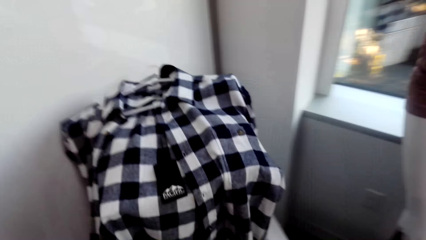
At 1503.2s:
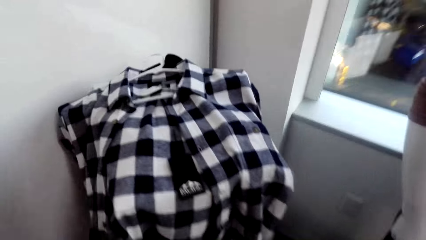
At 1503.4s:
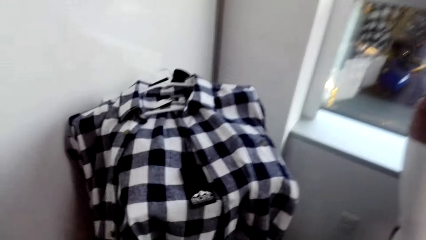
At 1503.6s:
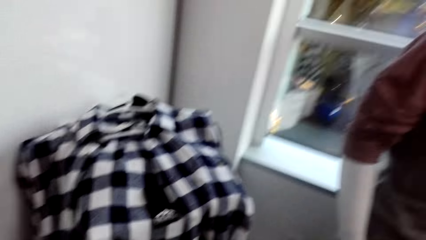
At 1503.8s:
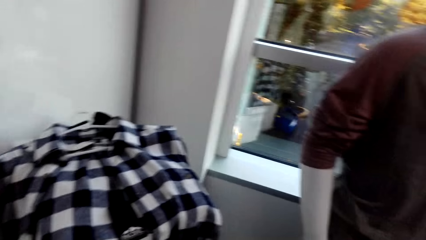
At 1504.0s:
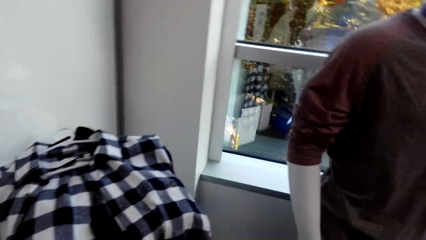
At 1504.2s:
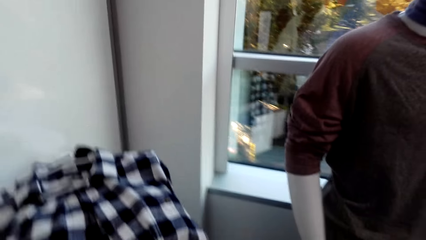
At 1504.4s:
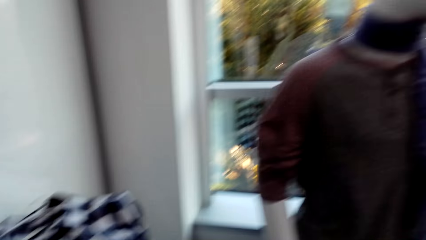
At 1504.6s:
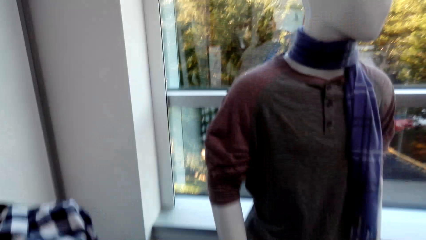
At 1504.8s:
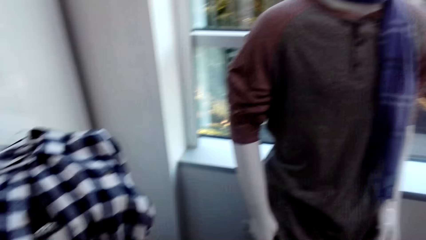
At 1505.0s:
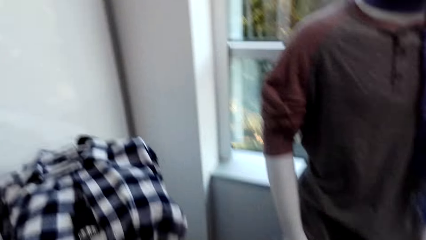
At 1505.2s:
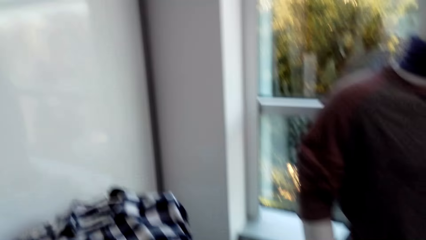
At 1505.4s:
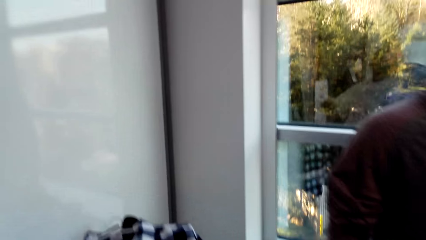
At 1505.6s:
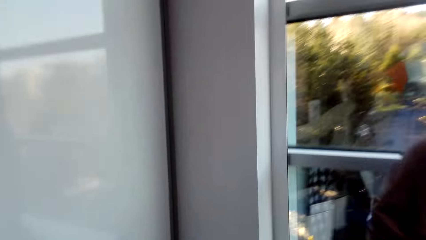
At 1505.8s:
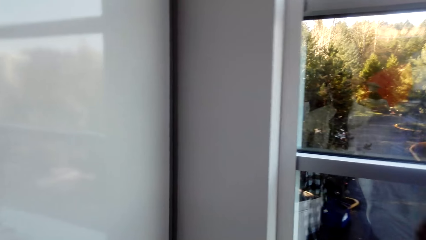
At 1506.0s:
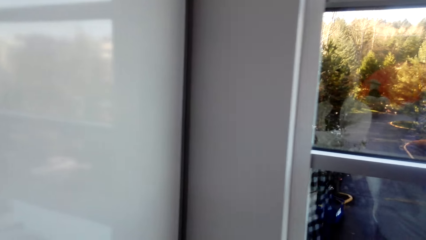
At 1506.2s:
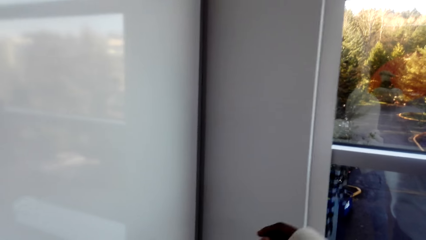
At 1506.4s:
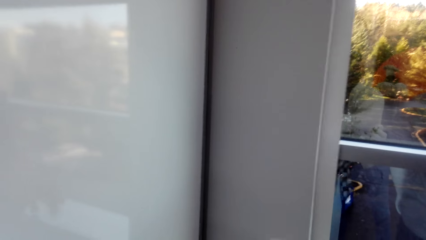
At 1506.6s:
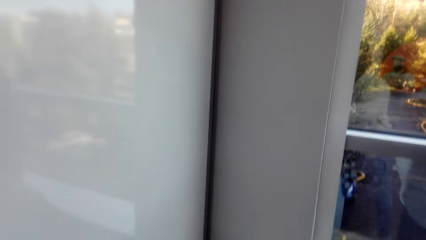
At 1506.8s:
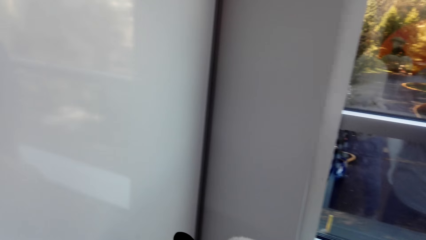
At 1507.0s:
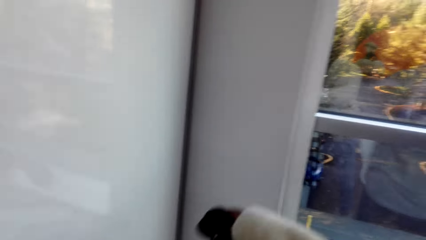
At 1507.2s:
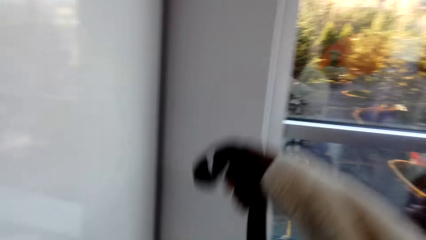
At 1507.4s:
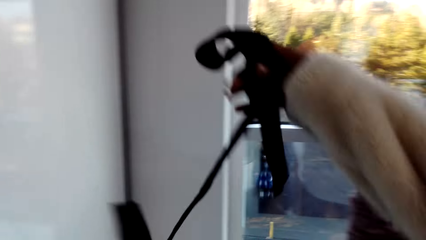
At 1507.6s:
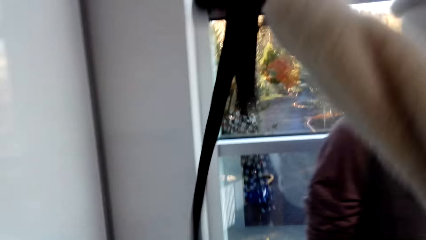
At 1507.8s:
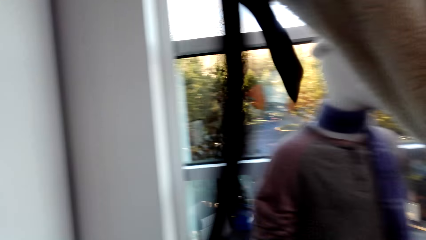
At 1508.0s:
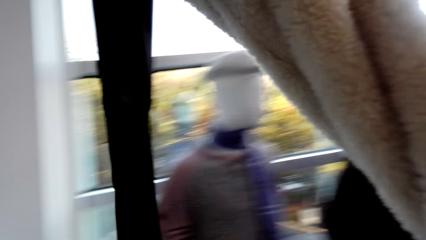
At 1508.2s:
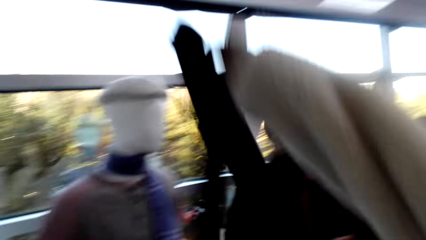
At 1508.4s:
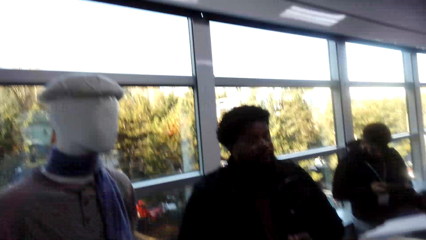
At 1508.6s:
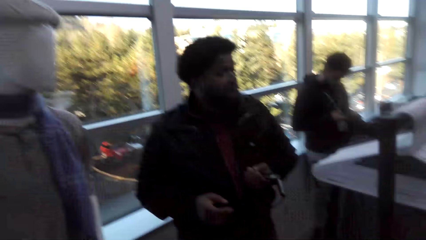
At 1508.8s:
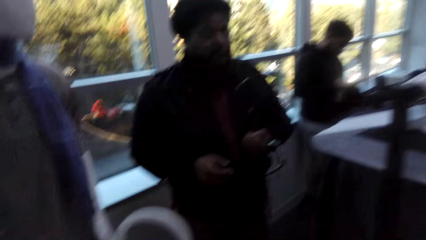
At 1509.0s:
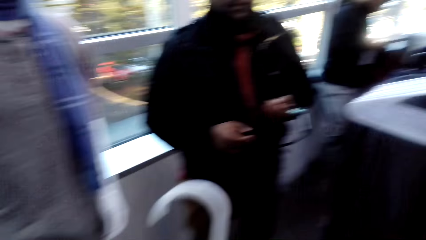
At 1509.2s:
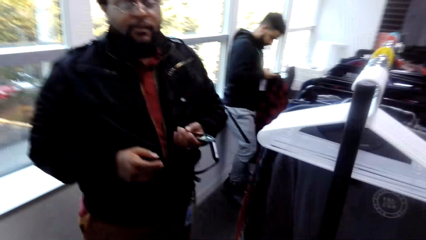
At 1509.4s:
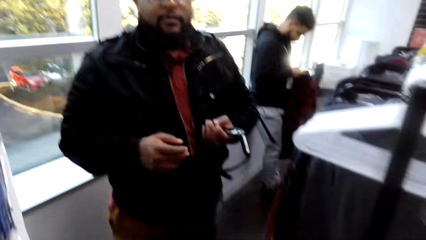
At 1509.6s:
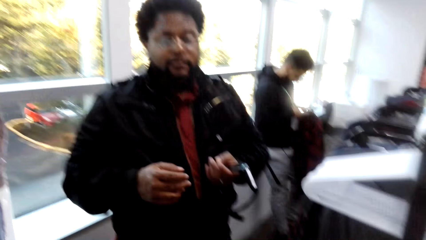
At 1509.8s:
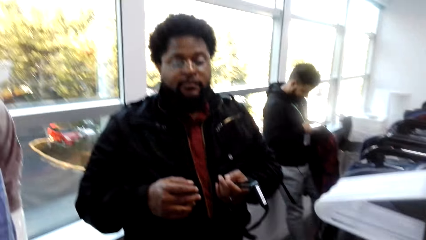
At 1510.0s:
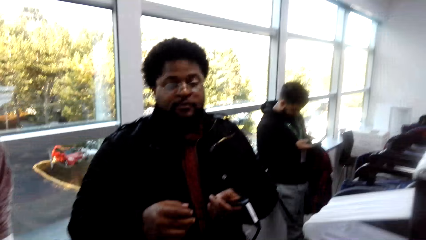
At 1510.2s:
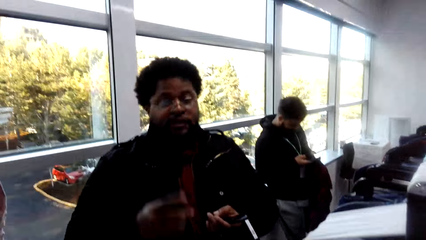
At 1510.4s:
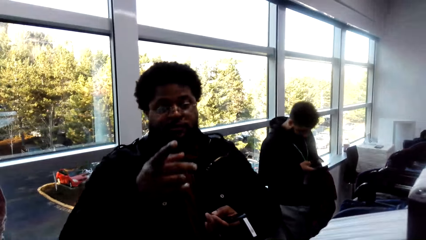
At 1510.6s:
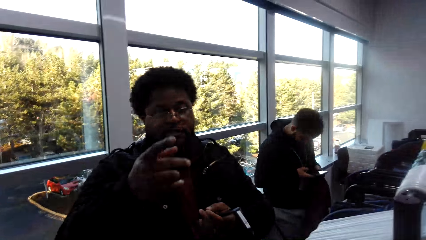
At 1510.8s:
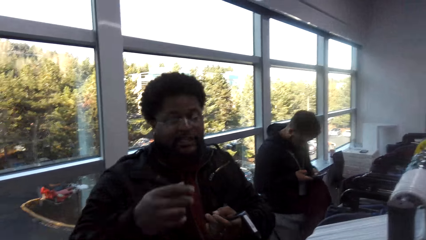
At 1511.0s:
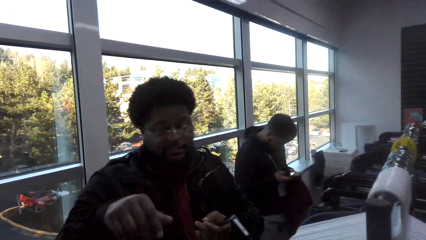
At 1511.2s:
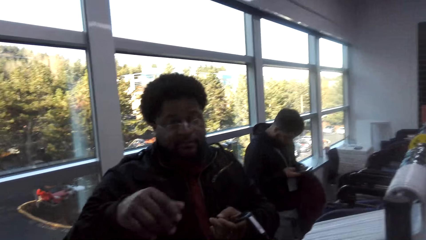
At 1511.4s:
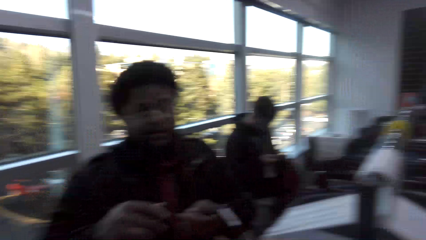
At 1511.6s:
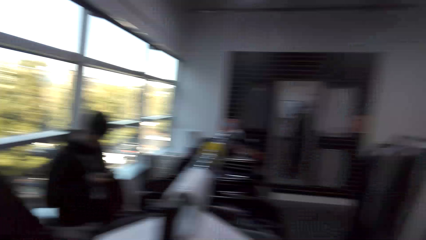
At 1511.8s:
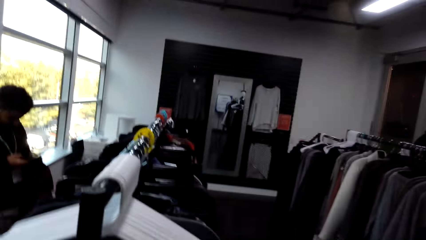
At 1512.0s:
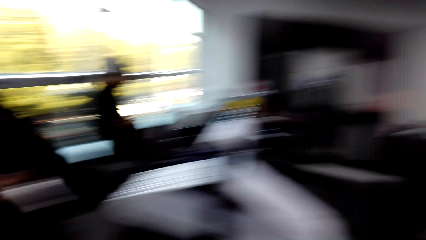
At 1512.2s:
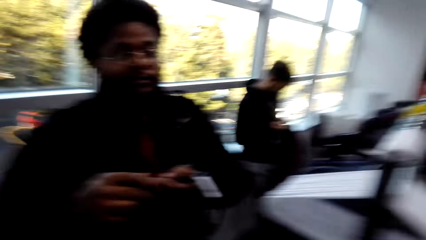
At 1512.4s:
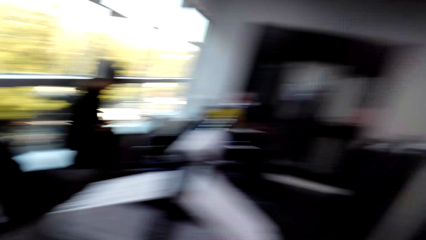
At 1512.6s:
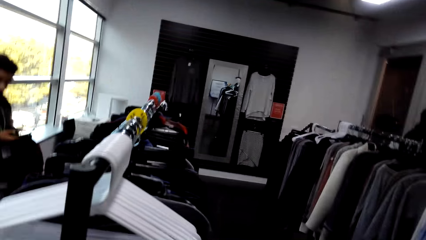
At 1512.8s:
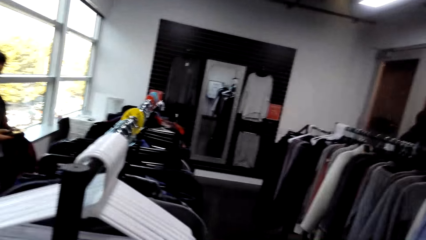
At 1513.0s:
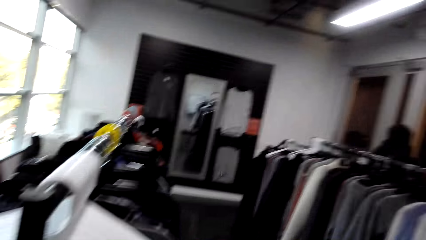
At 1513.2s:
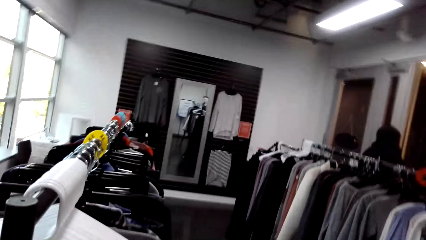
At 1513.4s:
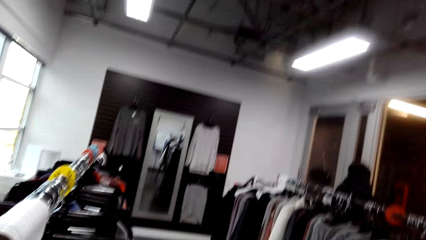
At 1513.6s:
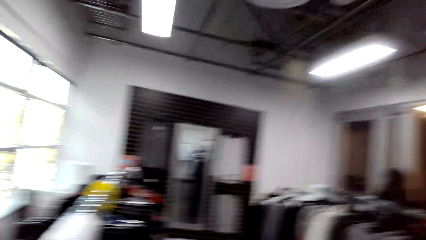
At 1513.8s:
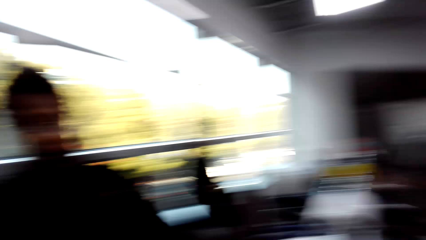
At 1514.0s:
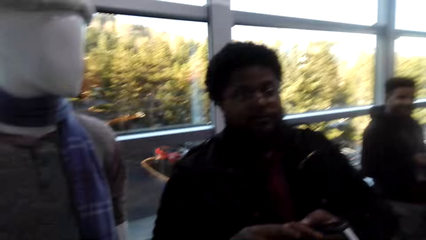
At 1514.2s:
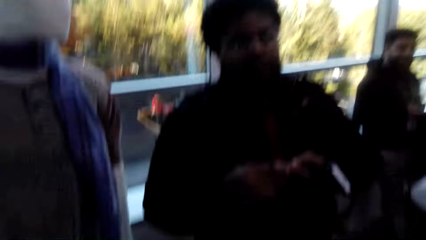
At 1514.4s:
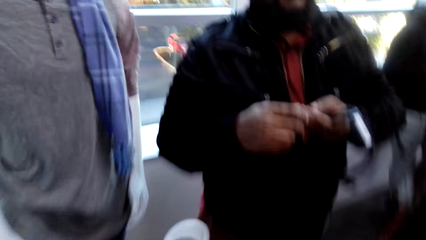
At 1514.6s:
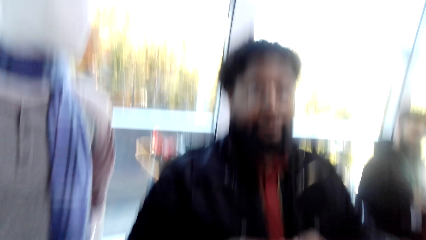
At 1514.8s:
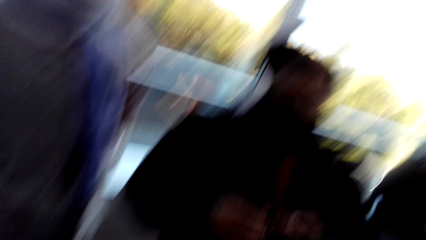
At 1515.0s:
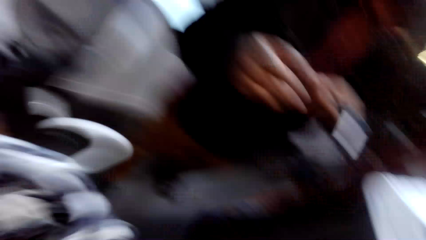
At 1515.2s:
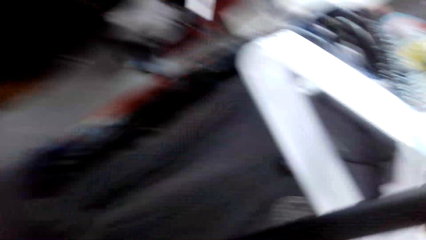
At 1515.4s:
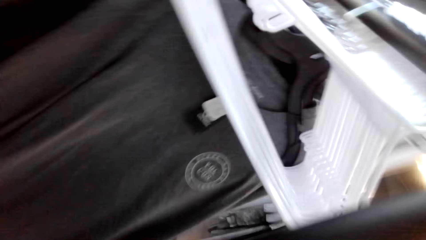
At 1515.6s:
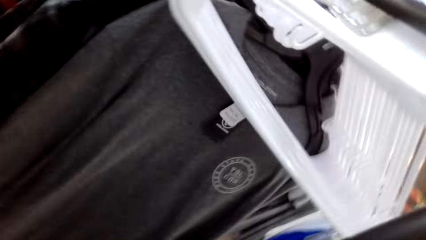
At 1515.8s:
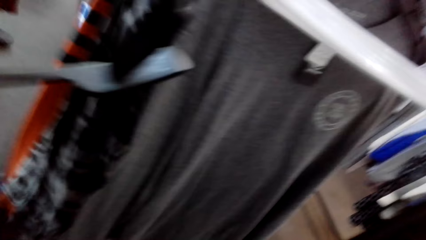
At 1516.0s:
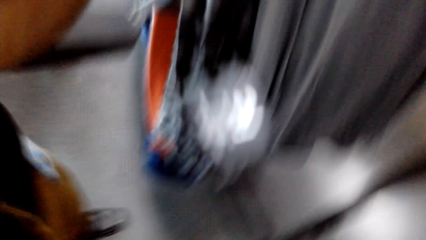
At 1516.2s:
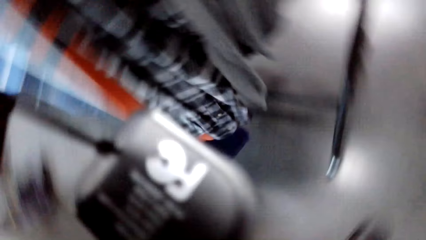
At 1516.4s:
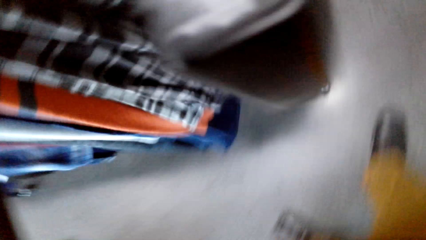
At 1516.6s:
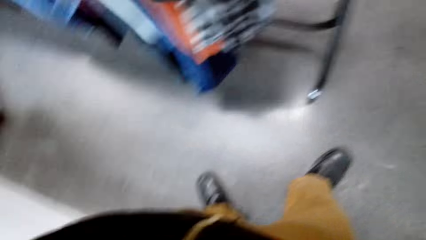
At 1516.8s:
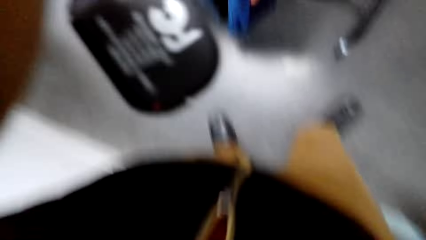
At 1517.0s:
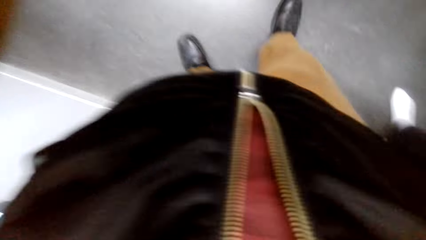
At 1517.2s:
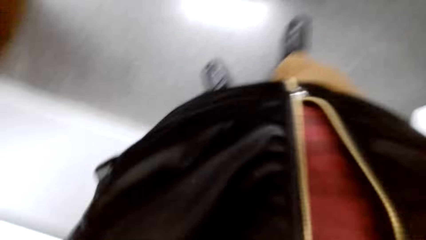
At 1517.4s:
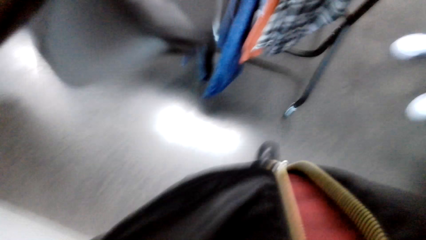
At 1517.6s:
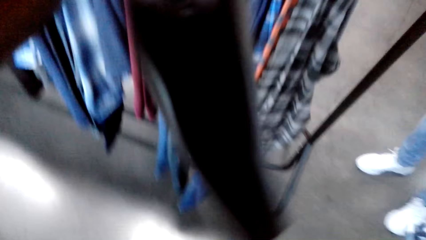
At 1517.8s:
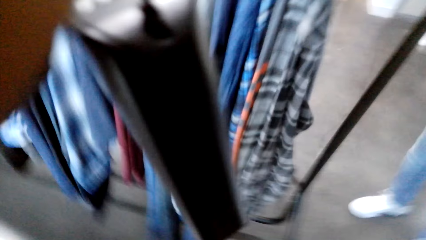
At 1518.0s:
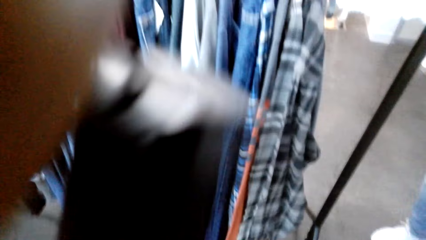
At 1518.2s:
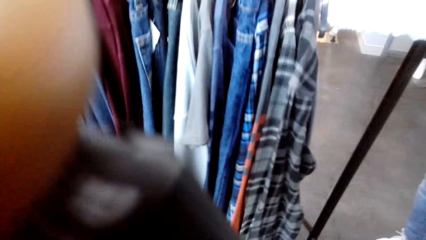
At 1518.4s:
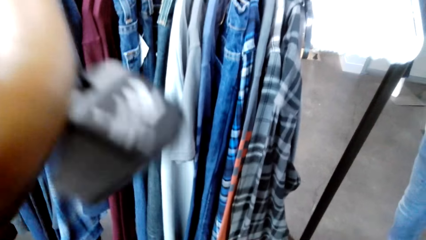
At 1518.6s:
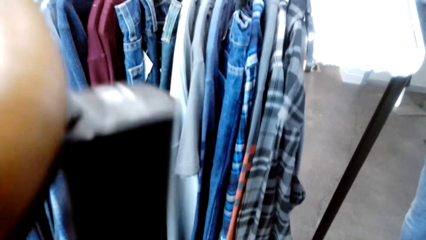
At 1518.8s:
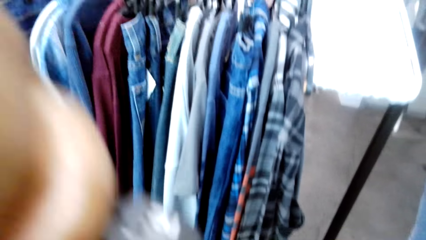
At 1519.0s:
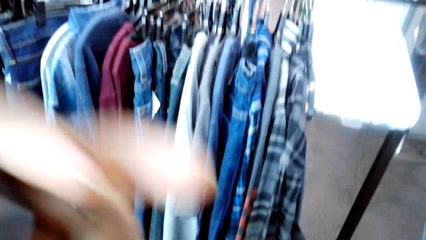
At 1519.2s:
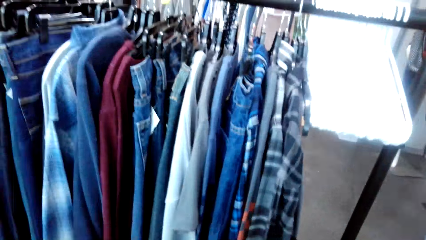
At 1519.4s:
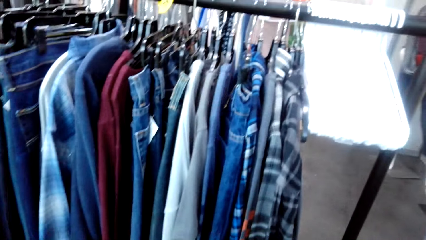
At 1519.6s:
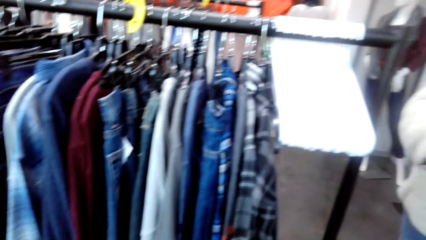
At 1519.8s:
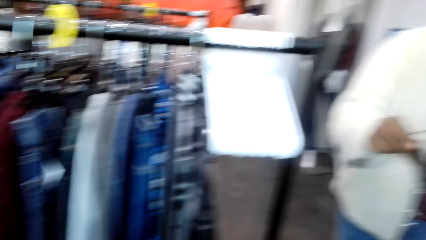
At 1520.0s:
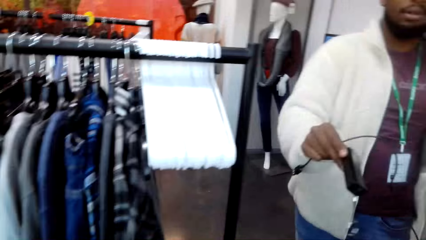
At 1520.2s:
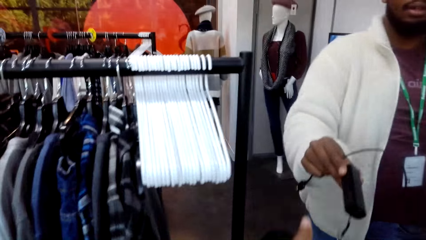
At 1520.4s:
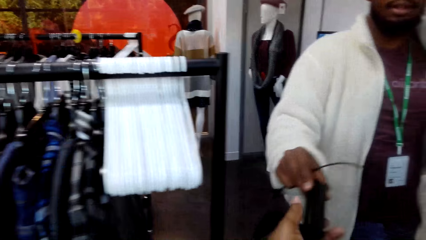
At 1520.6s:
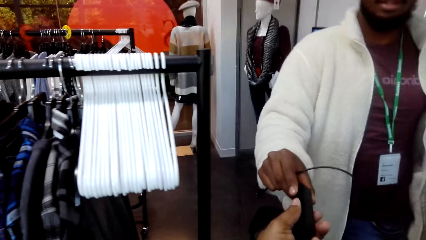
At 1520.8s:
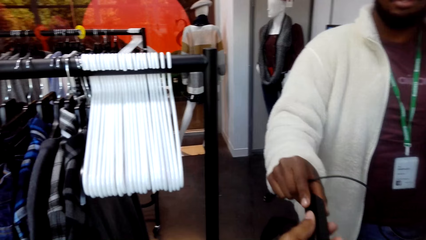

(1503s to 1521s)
The camera wearer puts on the jacket. They look around the shop. They pick up a tie from the stand. They turn around the shop. They converse with a man. They hand a camera to the man. The man puts on the camera.
